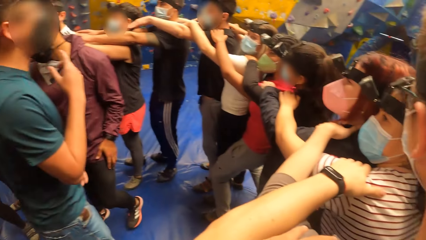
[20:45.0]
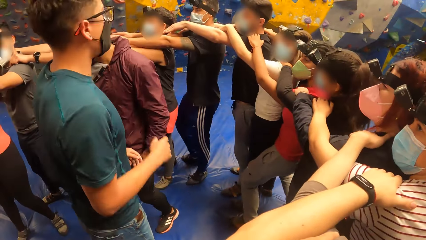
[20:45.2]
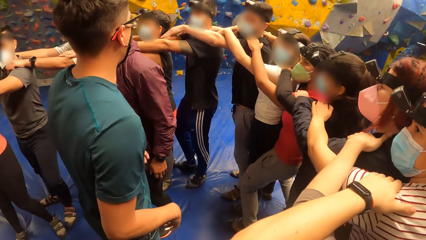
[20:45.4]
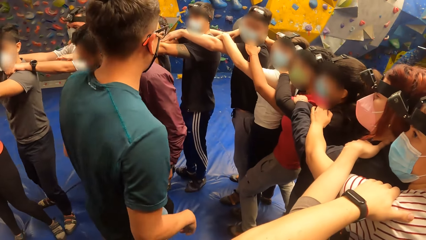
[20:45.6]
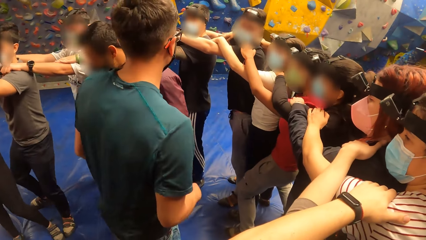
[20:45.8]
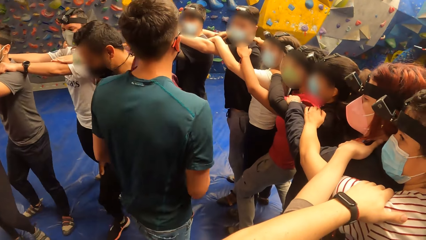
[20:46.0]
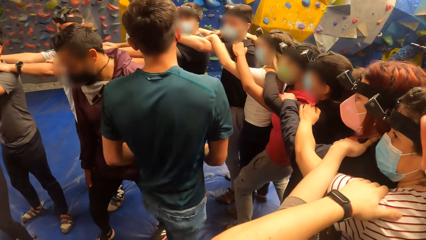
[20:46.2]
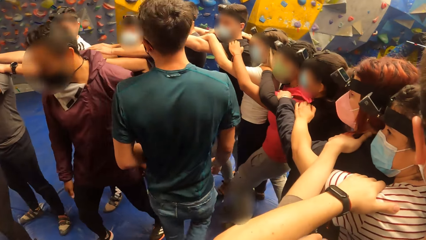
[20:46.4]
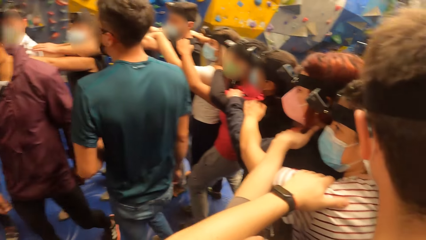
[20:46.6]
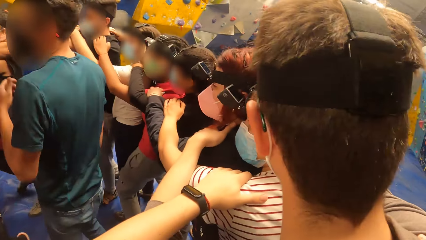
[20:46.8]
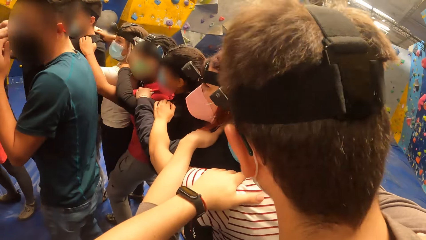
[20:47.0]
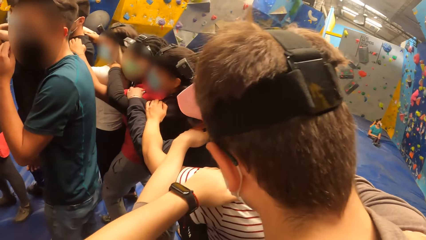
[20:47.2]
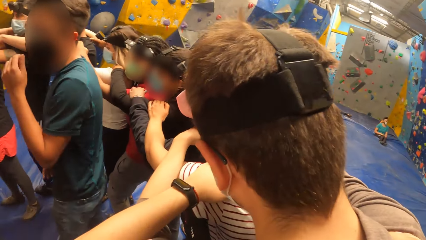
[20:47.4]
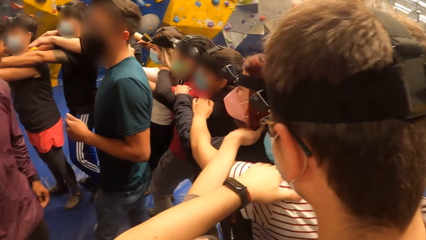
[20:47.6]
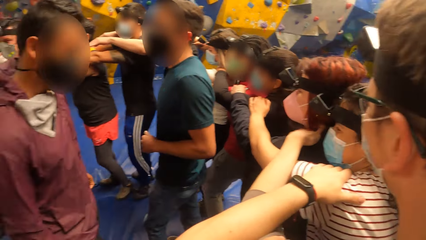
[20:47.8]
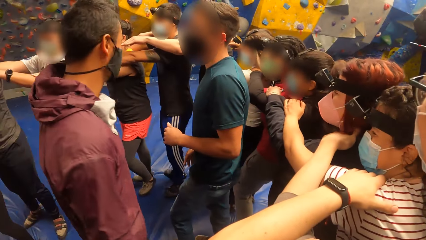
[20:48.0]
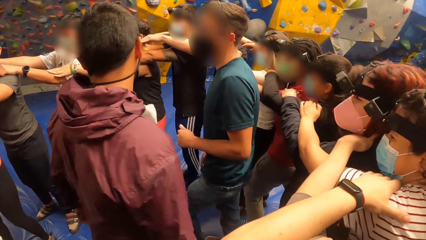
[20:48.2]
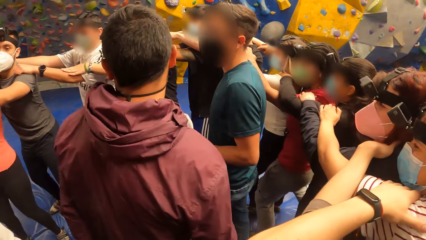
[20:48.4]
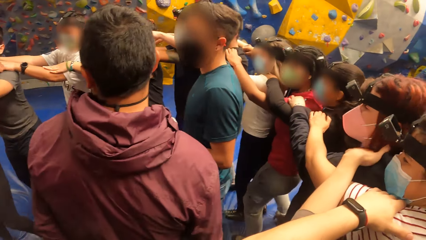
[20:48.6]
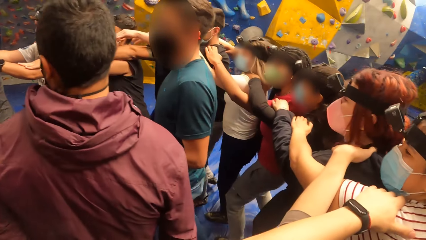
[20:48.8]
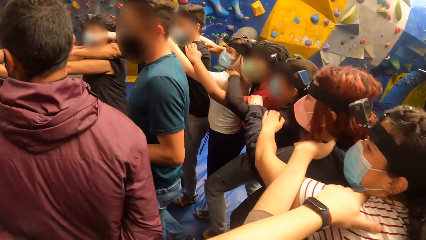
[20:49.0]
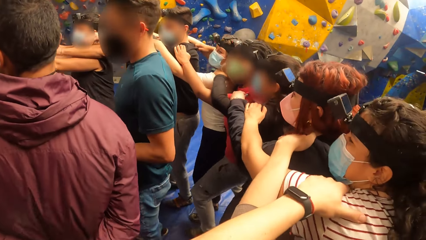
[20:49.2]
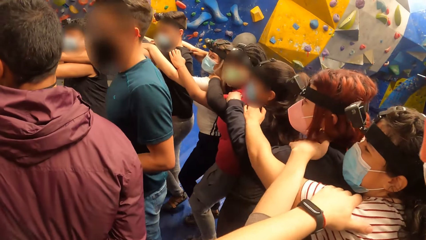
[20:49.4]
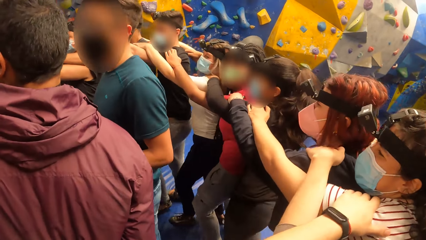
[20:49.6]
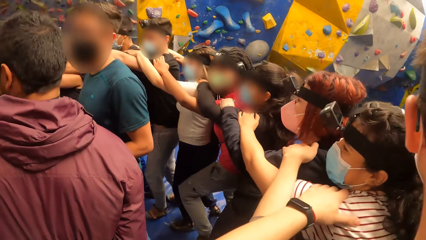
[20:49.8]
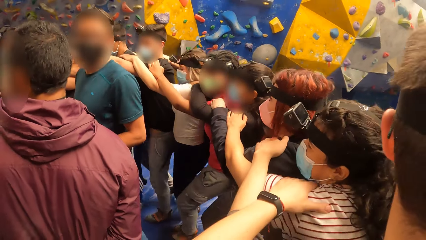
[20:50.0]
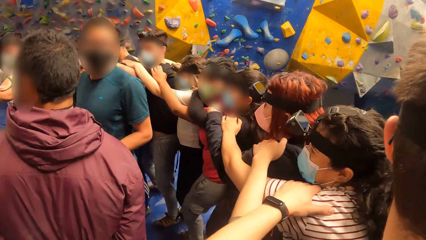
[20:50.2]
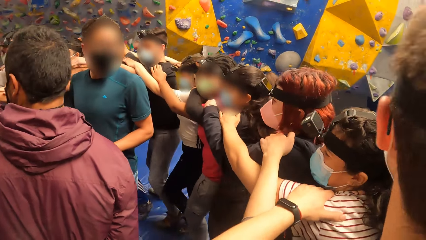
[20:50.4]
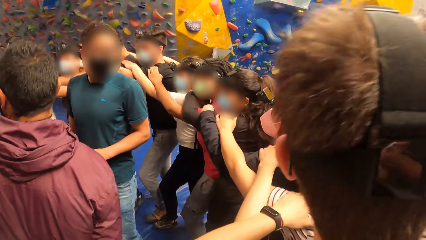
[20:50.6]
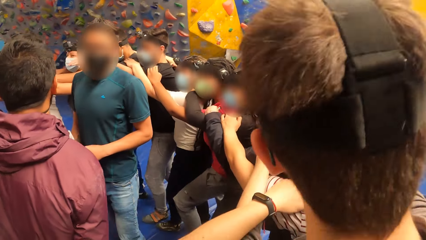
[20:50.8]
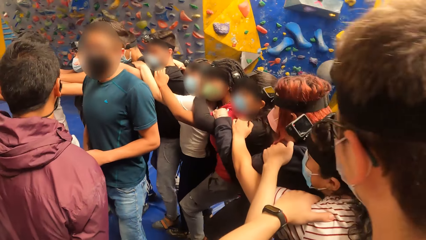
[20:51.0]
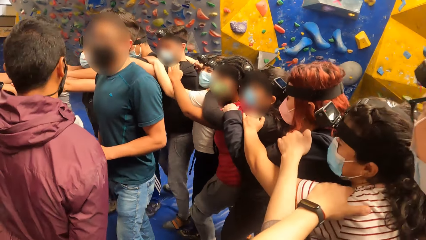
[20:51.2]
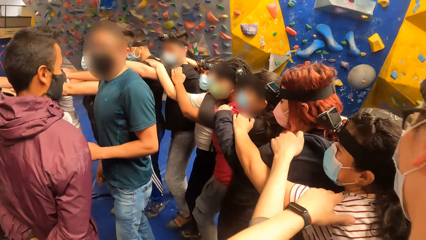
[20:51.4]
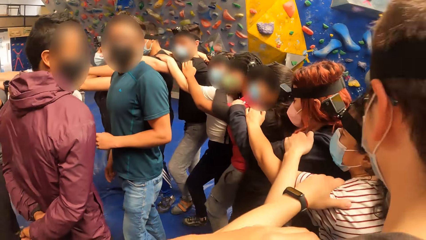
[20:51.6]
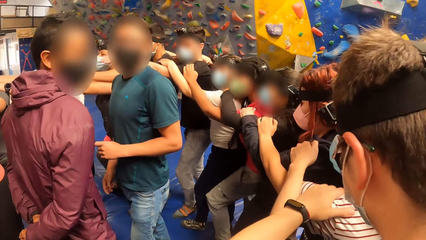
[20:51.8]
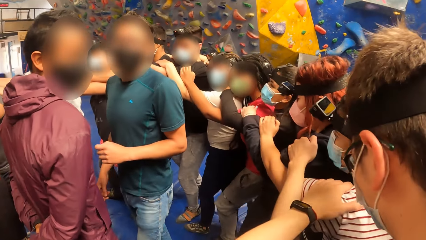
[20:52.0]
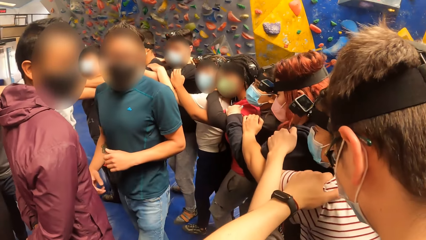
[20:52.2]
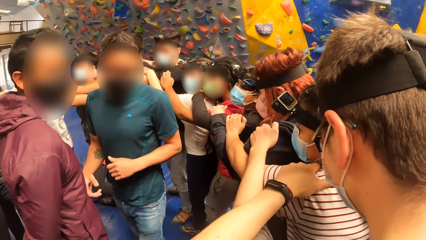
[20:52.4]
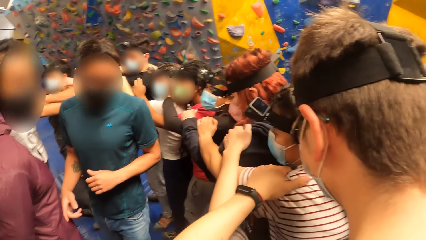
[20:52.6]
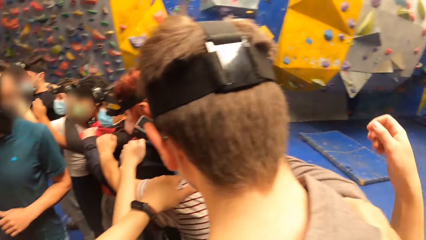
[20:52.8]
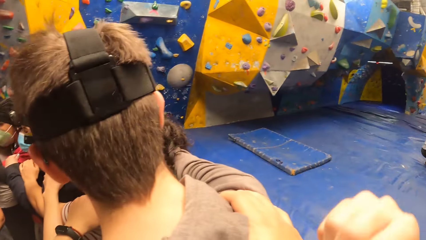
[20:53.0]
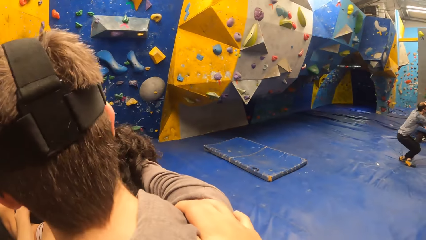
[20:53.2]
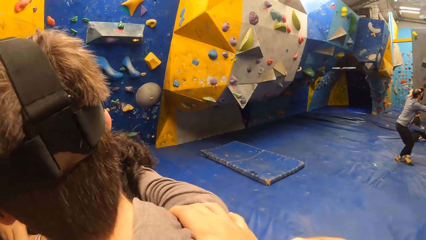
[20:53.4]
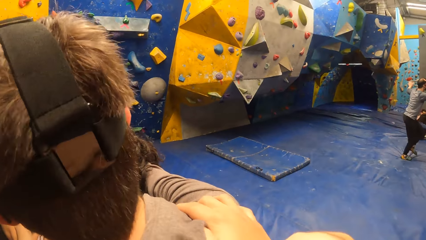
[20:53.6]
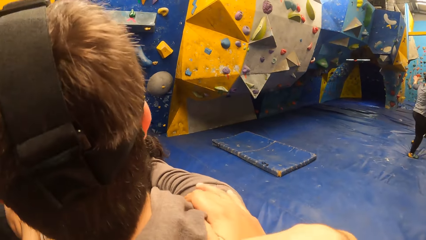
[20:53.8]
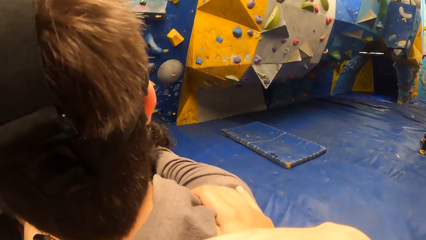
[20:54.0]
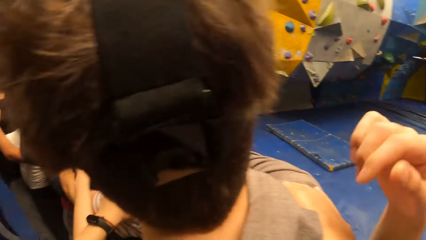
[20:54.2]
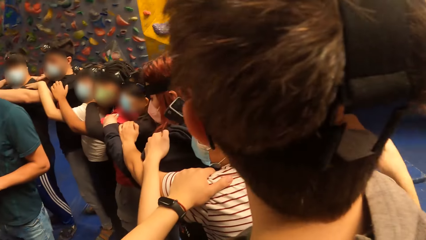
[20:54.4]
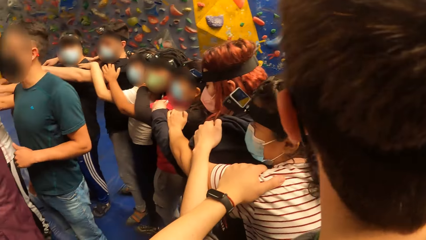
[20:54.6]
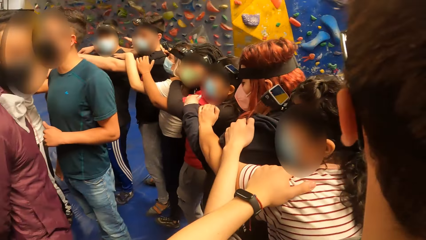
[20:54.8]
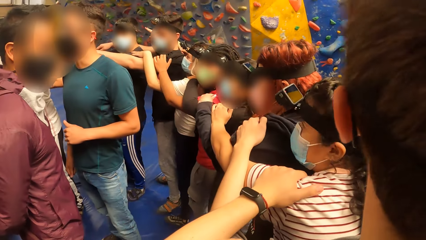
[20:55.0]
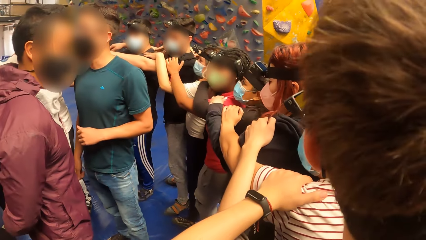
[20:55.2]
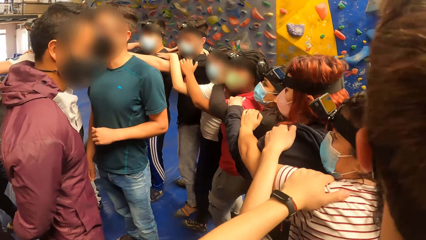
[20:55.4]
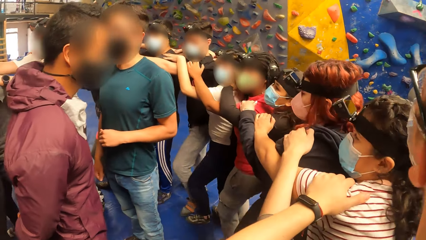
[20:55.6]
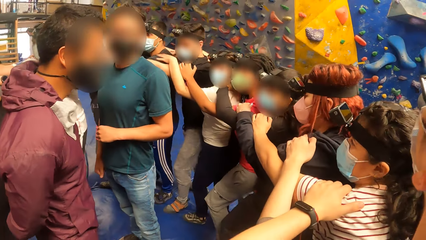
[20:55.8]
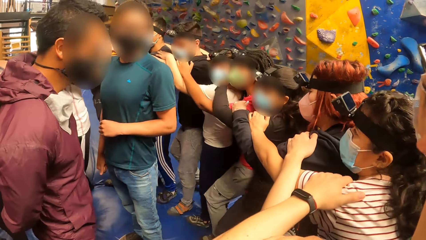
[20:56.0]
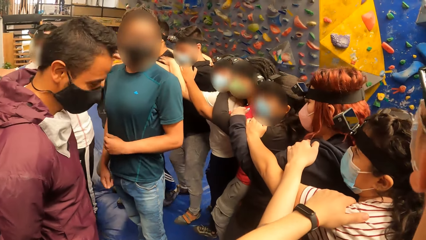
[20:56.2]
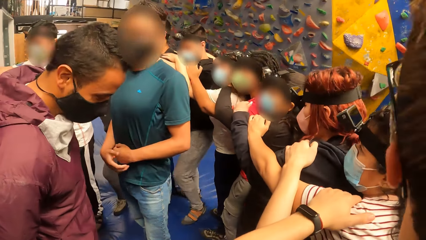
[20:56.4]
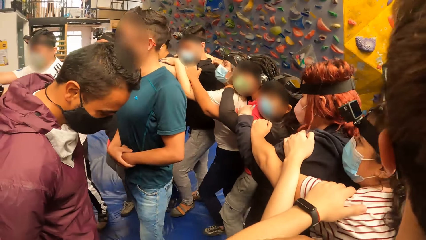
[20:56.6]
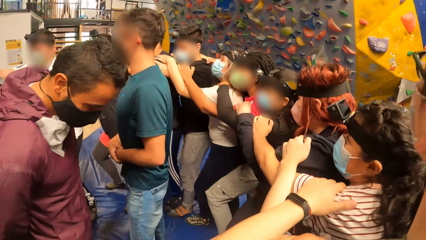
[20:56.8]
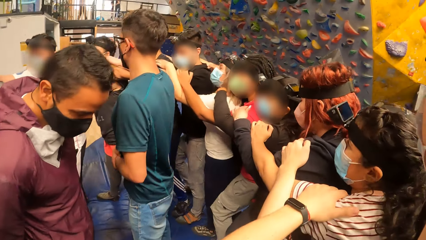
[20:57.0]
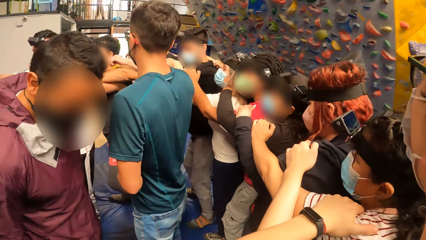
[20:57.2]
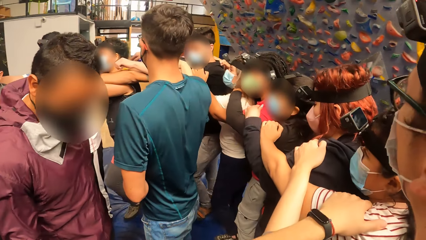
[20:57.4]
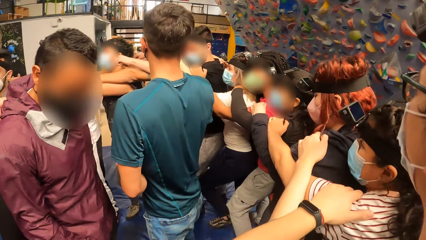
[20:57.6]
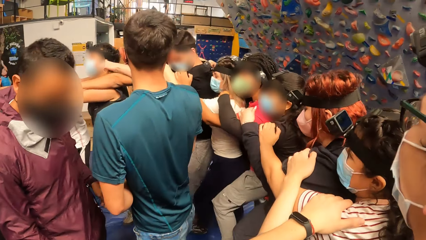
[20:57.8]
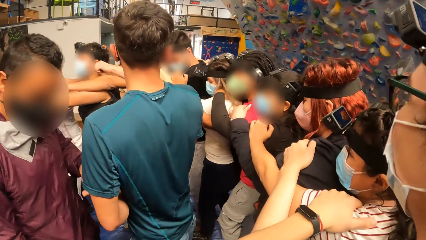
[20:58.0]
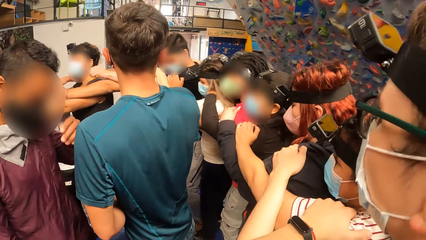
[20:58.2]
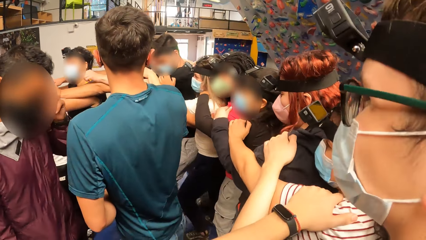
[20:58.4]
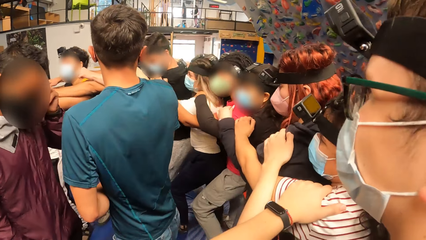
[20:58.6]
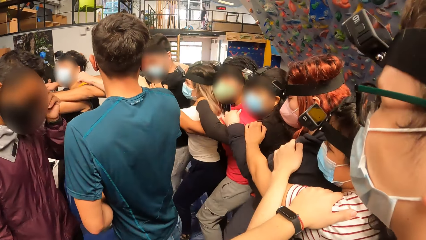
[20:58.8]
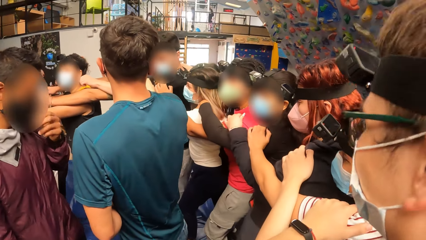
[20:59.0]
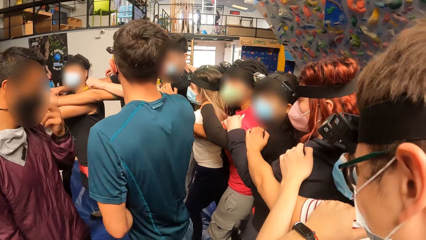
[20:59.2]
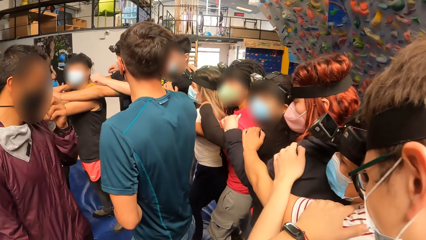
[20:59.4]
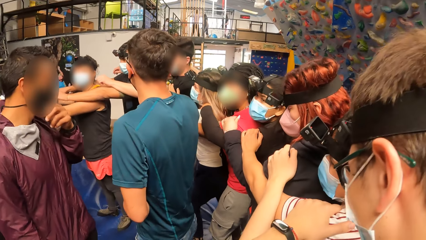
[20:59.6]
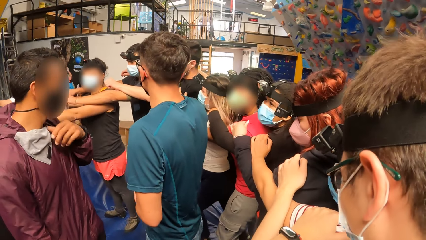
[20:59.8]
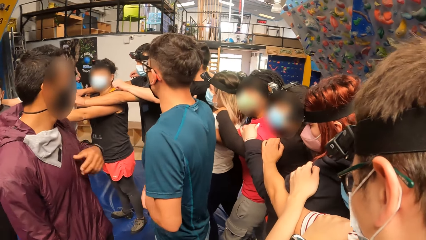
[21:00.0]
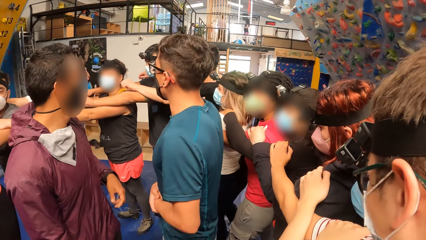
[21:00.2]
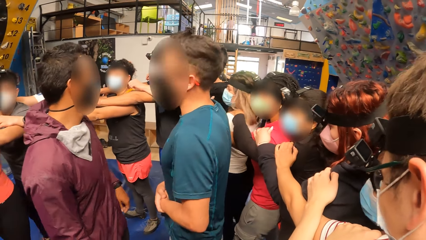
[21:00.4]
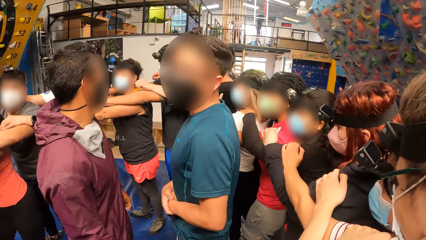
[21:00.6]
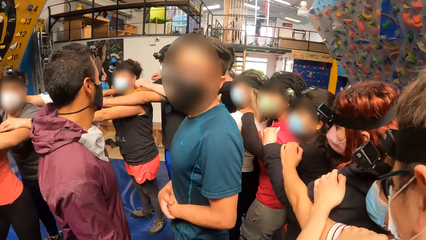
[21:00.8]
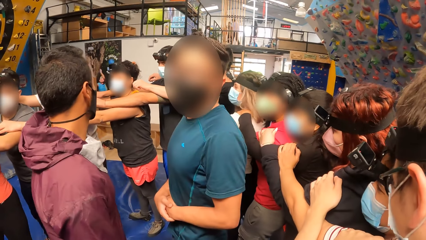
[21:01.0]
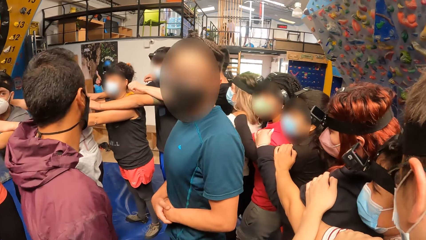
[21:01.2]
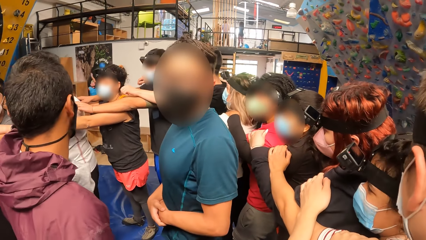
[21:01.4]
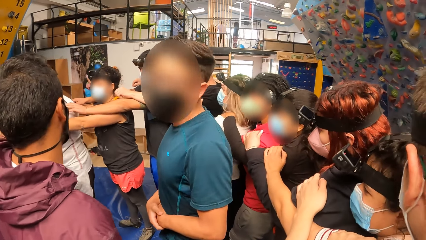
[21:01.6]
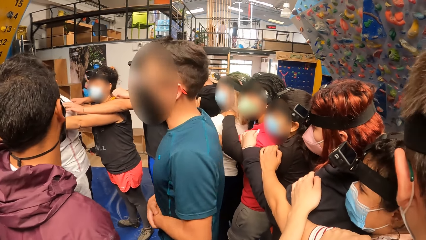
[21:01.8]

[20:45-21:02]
The camera wearer walks with the group of people round a man and another man.
